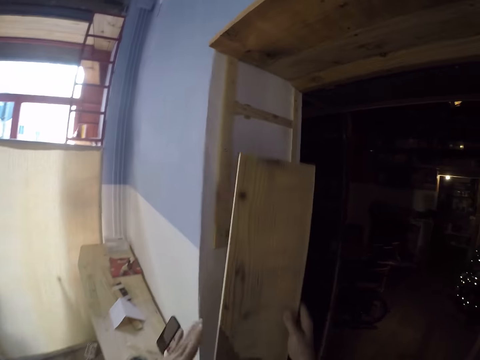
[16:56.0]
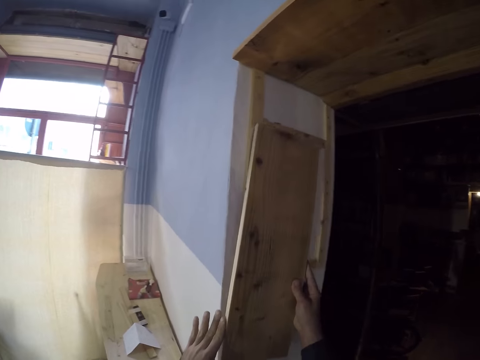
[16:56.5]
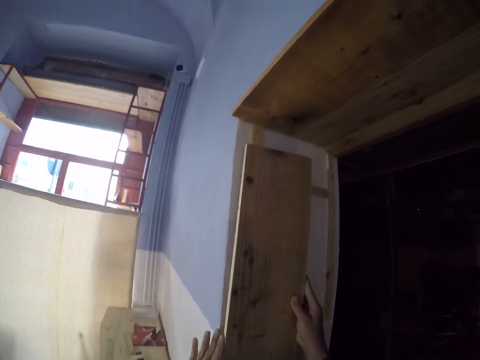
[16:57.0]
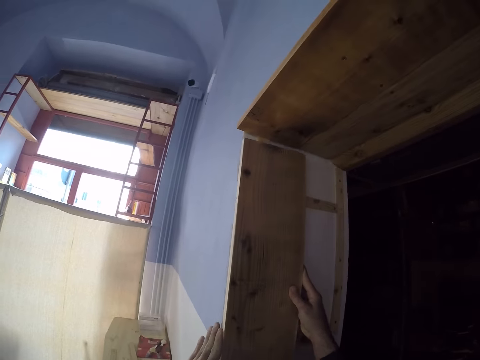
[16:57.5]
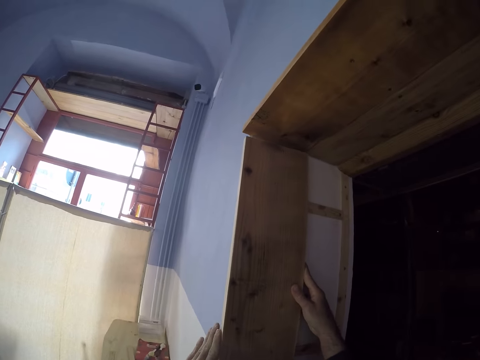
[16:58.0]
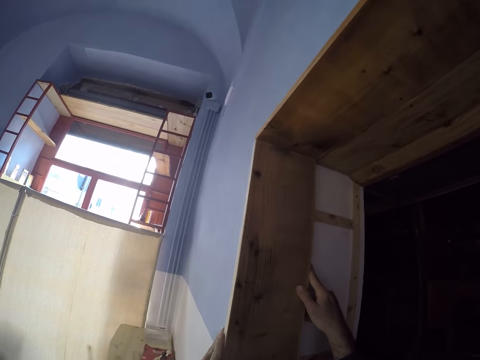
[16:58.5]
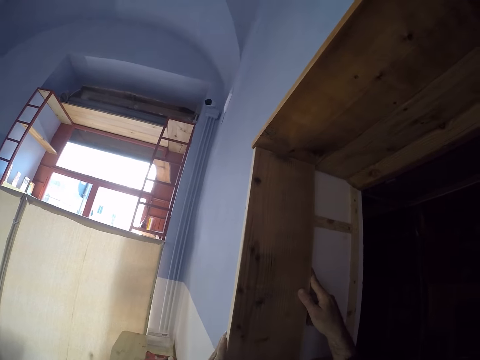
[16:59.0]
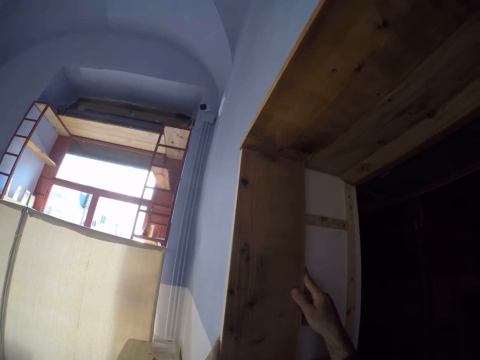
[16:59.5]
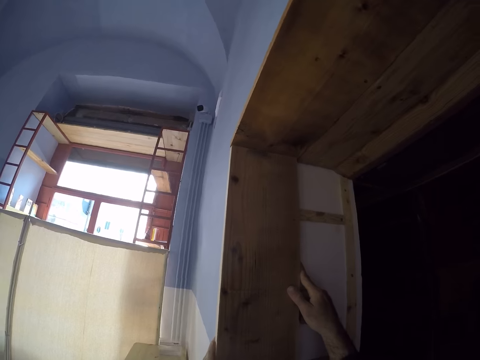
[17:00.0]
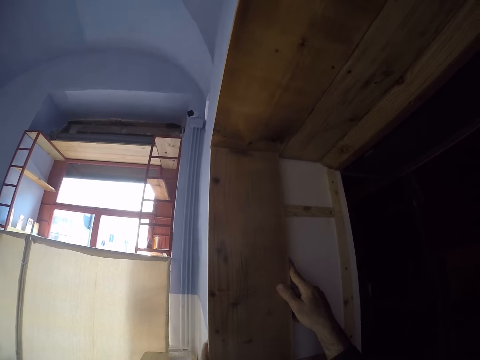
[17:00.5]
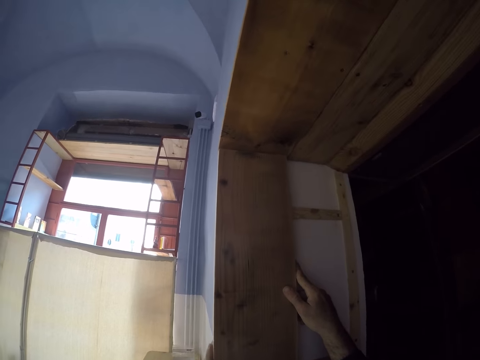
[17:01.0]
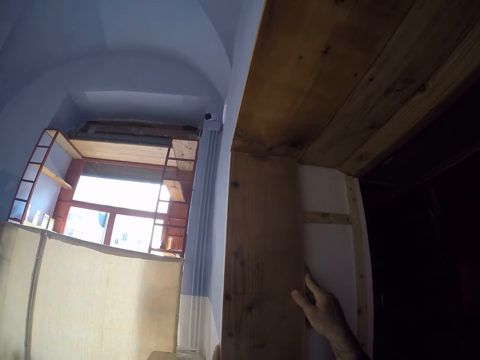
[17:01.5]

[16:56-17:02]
The camera wearer places the plank on the door frame with both hands.

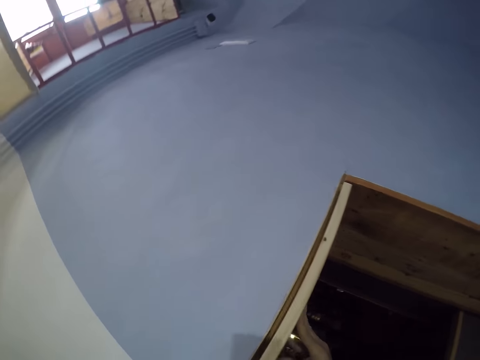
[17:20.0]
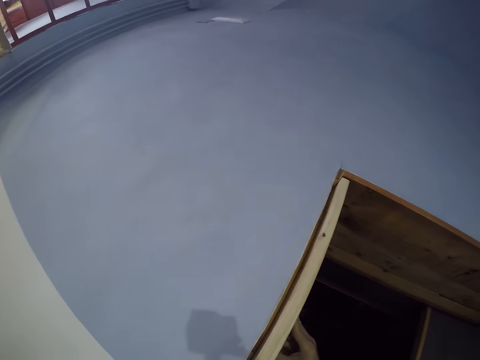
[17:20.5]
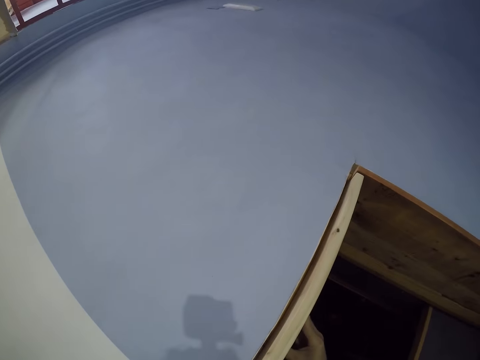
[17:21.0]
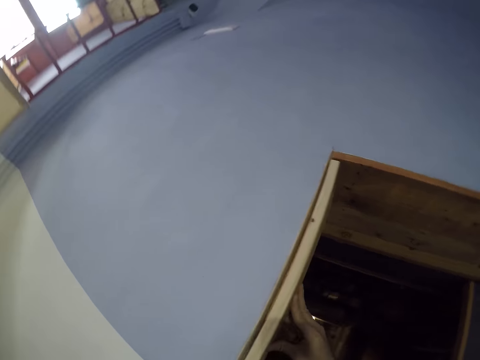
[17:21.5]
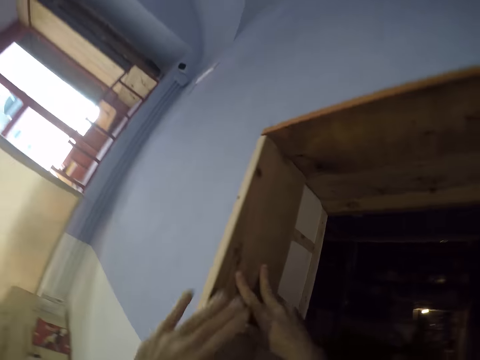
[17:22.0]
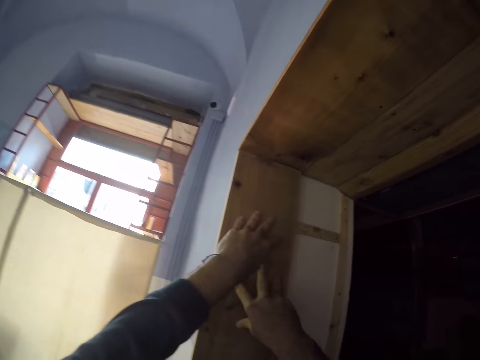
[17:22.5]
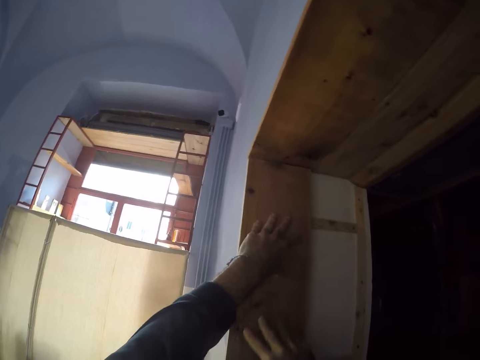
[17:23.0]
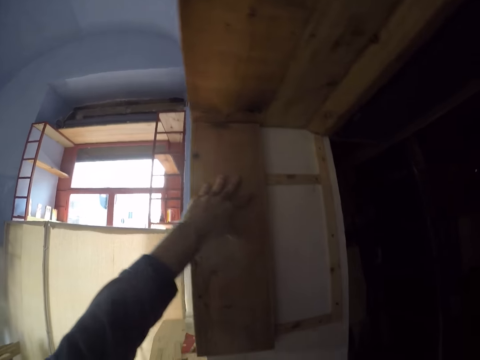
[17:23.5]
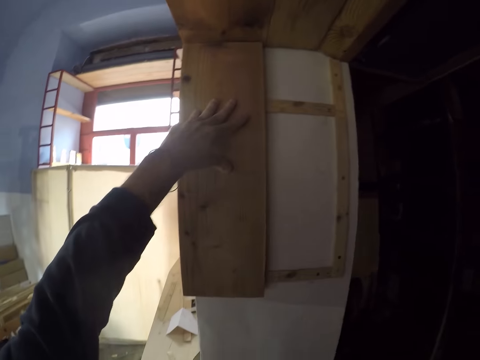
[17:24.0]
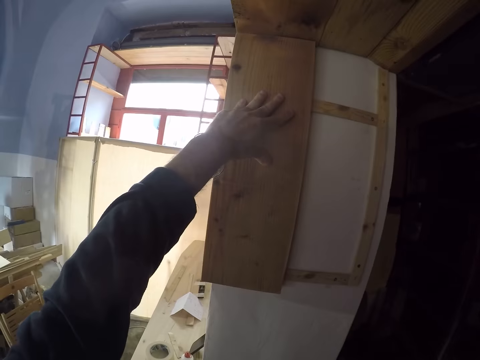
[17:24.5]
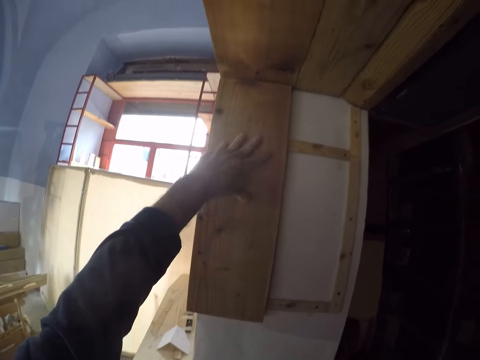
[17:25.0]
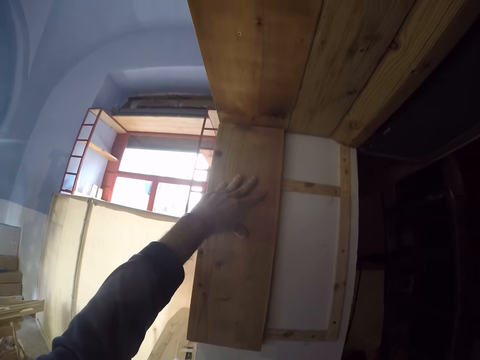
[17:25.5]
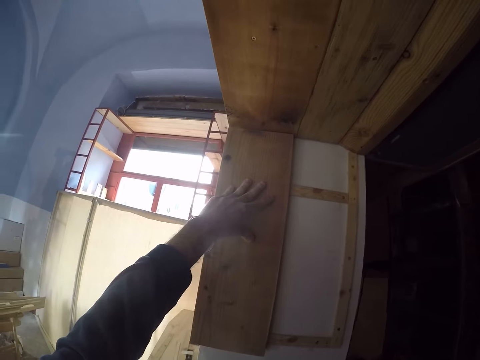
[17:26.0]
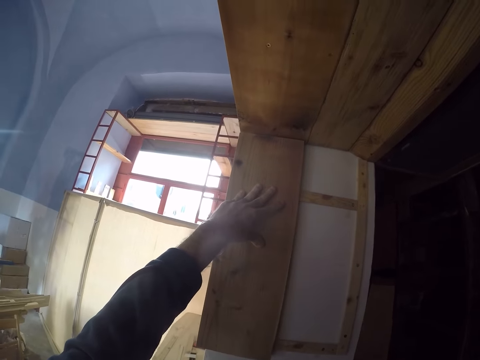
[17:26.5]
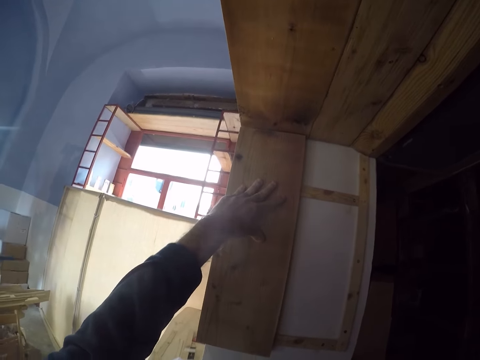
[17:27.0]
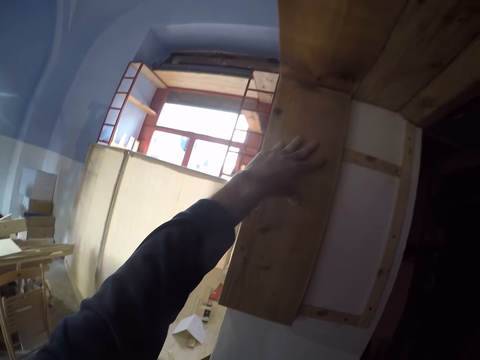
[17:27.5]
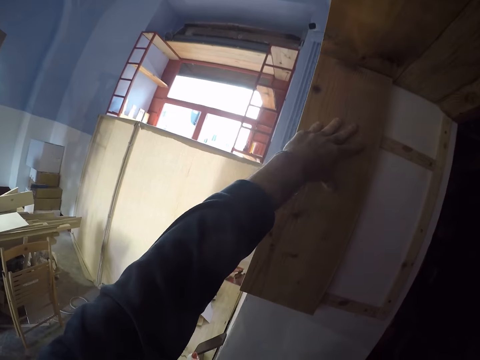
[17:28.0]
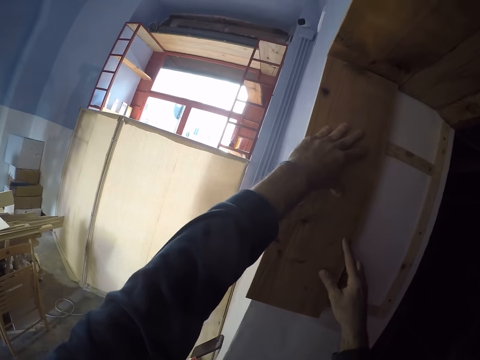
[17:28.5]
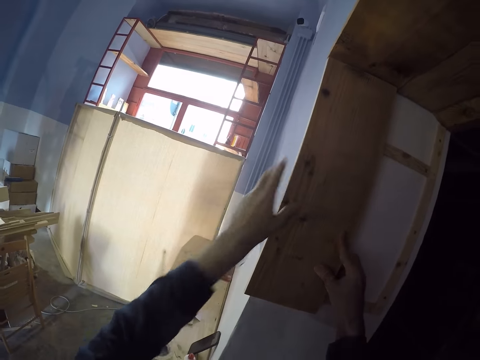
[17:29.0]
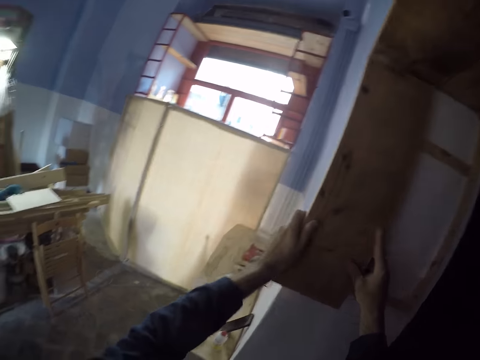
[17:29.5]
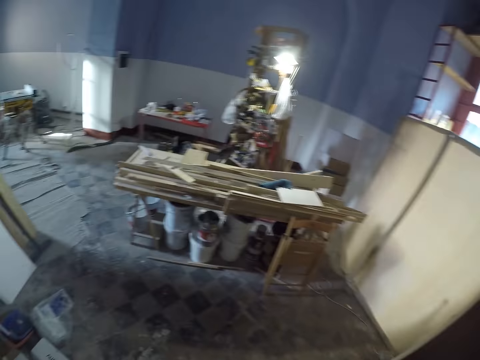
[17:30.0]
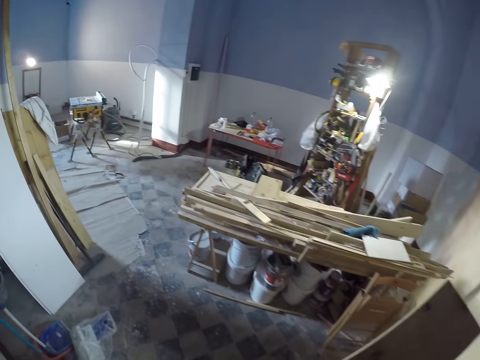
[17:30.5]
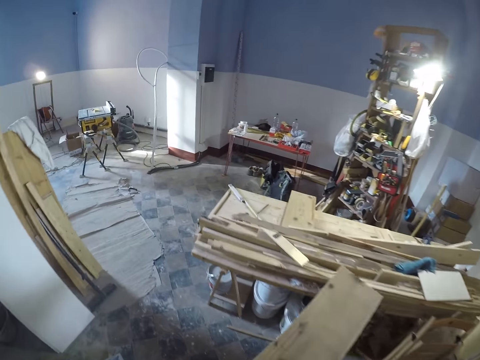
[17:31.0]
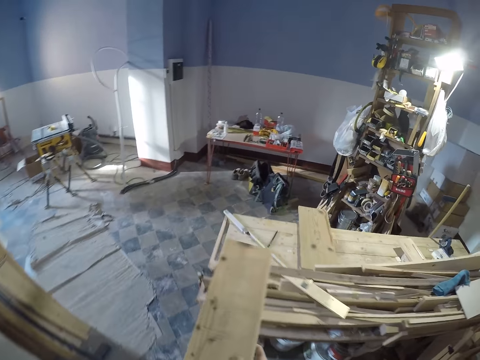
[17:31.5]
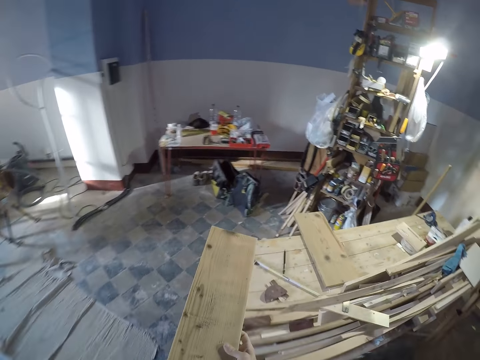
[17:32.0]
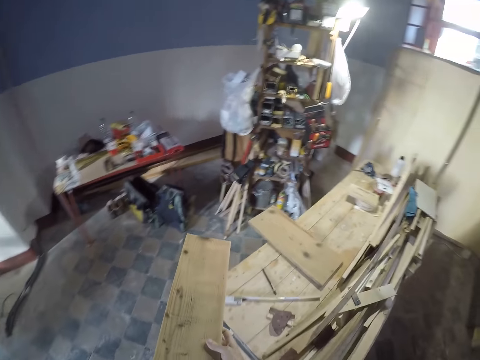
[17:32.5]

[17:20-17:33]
The camera wearer holds the plank on the door frame with his left hand. He removes the plank from the door frame with both hands.

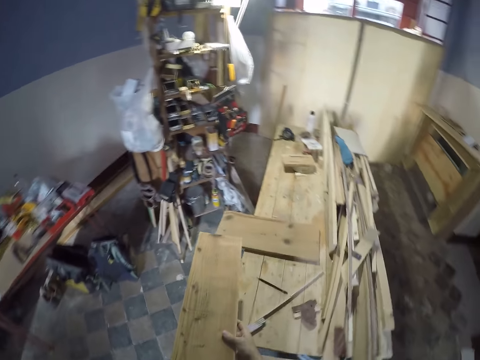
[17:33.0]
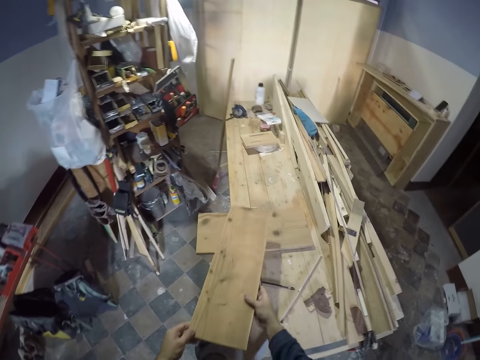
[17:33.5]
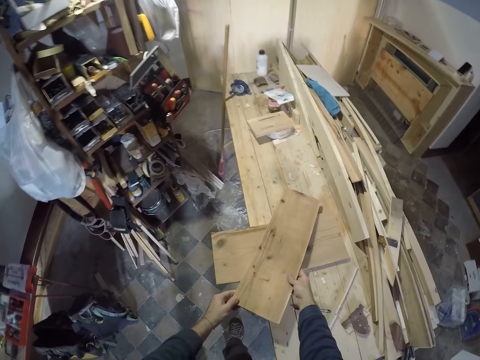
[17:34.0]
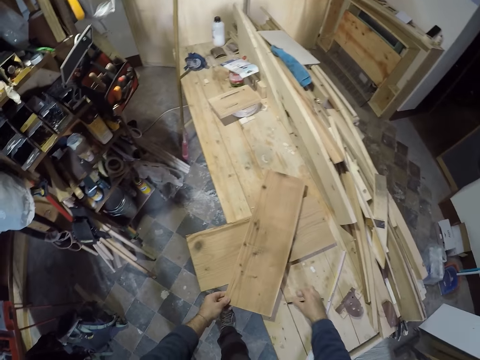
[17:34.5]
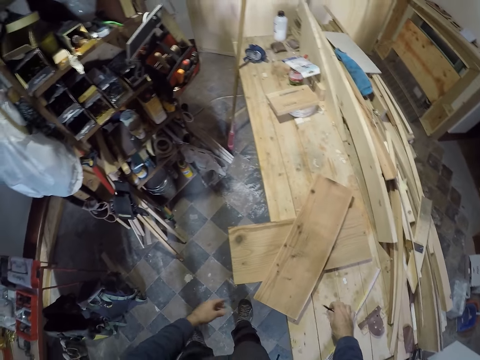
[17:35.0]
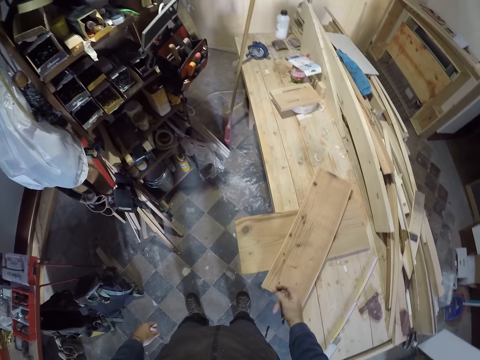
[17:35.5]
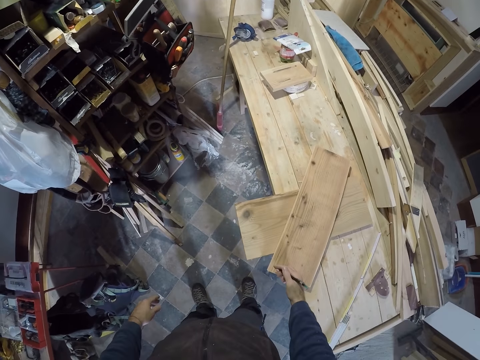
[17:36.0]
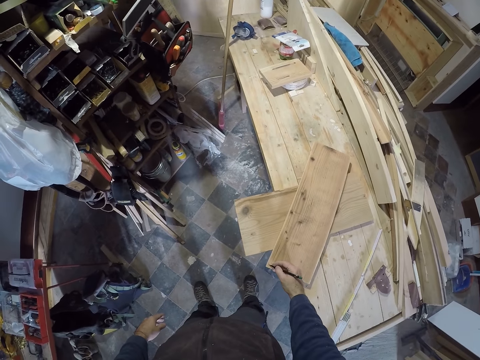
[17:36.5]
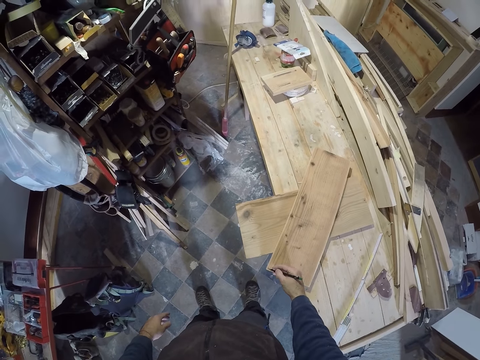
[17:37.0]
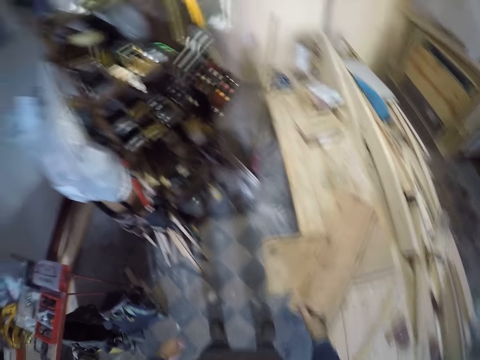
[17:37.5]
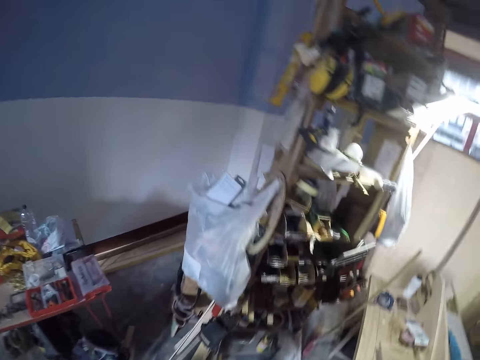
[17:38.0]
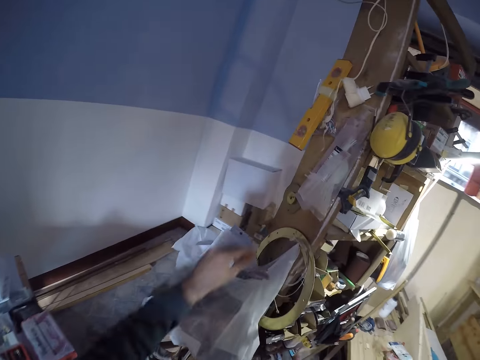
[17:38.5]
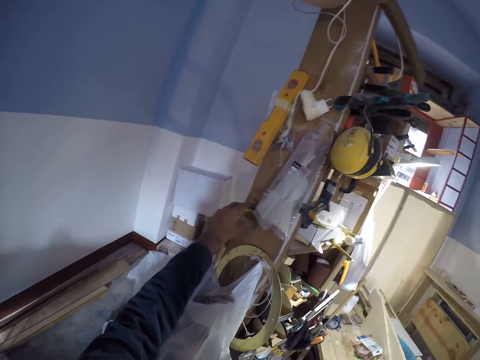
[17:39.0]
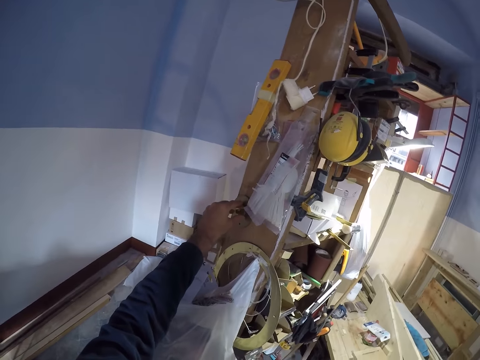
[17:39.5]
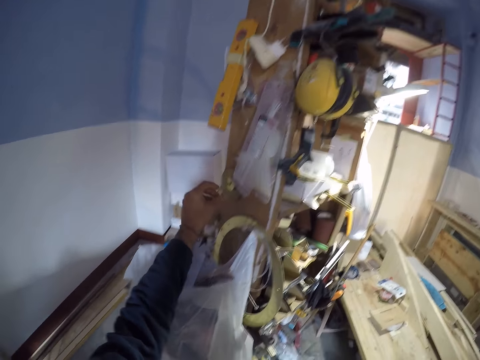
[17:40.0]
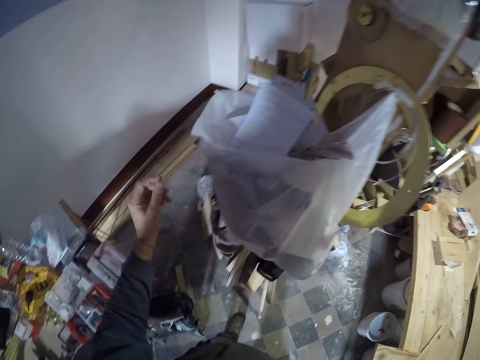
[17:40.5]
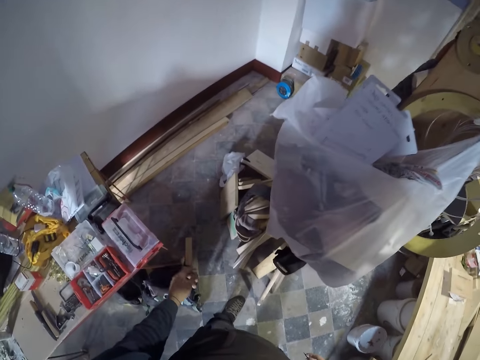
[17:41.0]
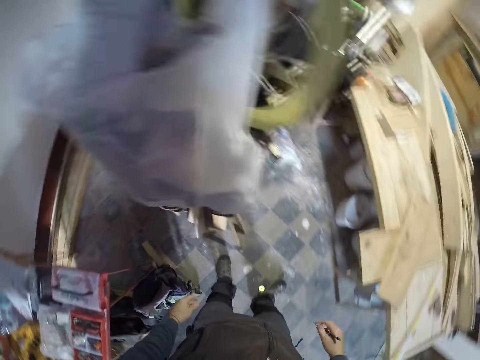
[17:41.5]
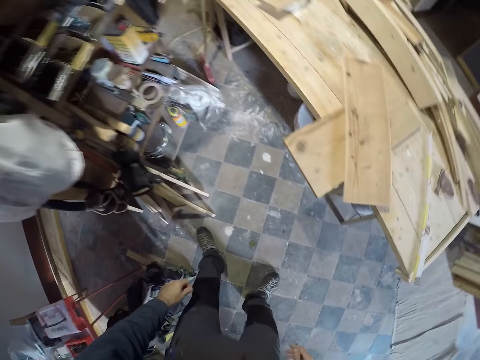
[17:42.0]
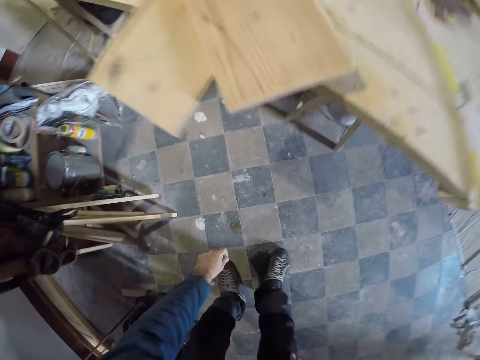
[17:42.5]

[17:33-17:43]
The camera wearer drops the plank on top of another wood on the table with both hands. He picks up a pencil from the table with his right hand. He marks the plank on the table with the pencil in his right hand. He picks up a round measurement from a shelf with his left hand. He drops an object on the floor.
